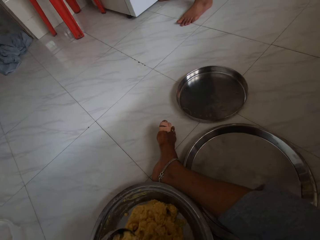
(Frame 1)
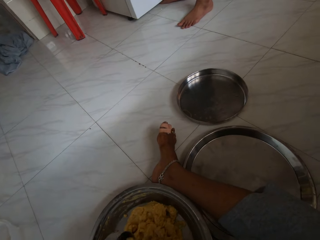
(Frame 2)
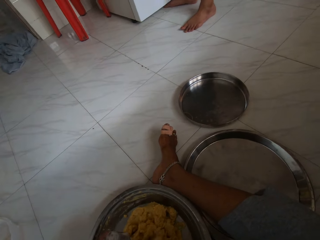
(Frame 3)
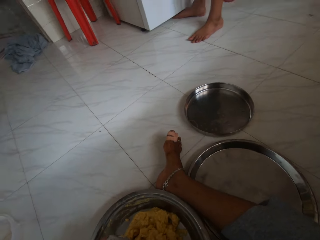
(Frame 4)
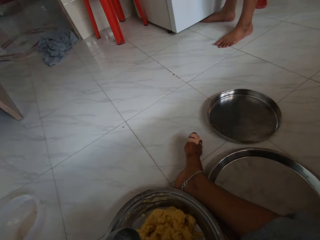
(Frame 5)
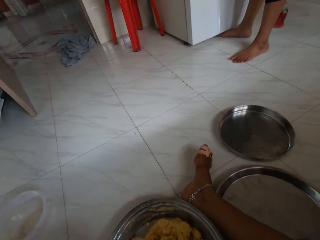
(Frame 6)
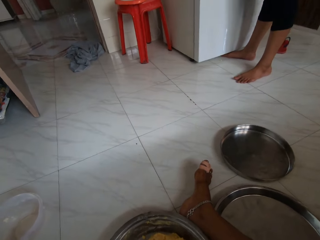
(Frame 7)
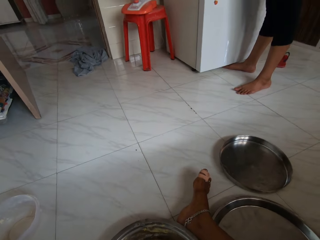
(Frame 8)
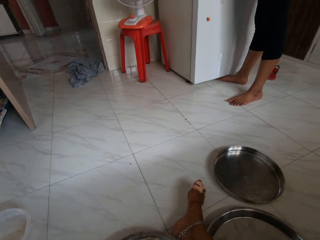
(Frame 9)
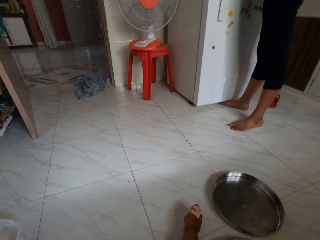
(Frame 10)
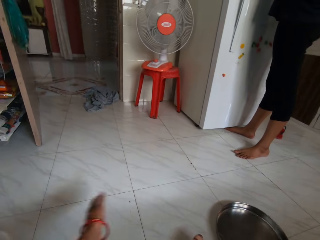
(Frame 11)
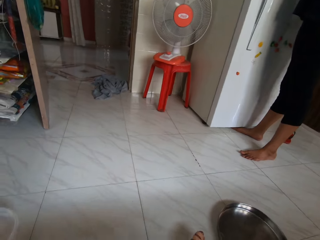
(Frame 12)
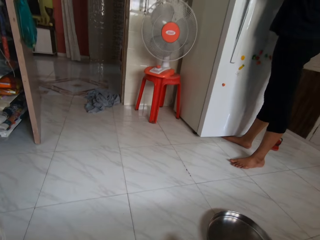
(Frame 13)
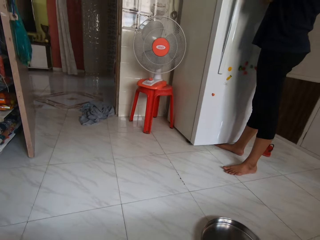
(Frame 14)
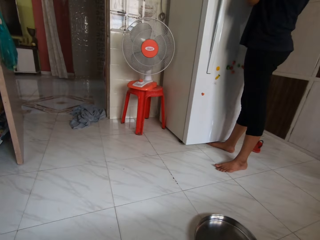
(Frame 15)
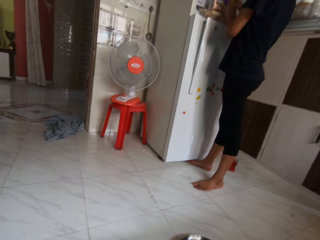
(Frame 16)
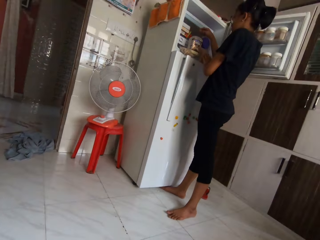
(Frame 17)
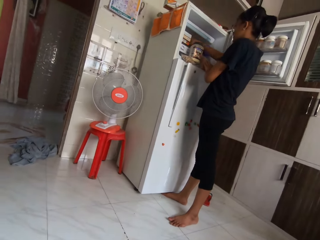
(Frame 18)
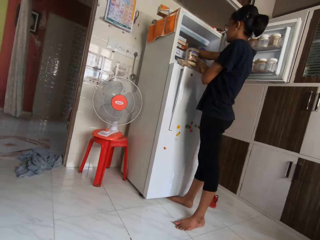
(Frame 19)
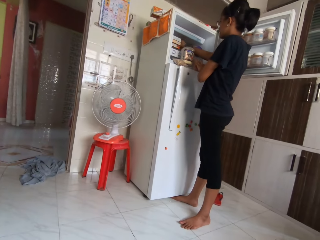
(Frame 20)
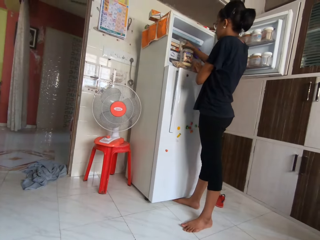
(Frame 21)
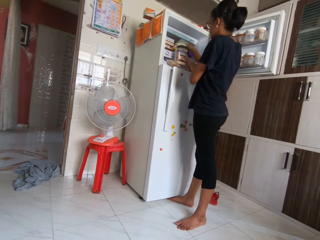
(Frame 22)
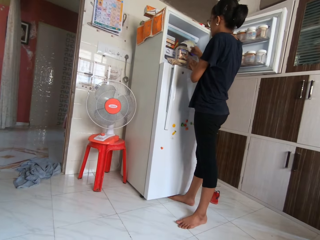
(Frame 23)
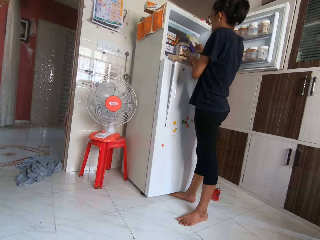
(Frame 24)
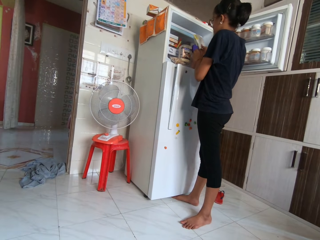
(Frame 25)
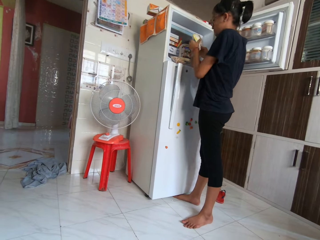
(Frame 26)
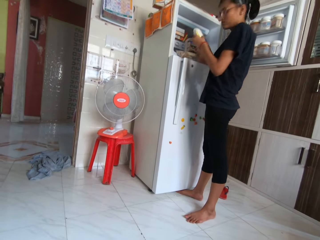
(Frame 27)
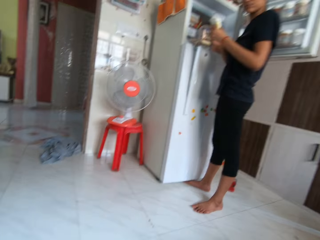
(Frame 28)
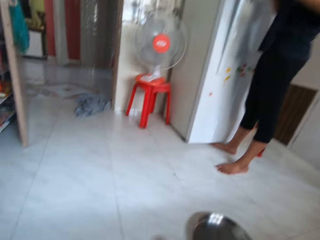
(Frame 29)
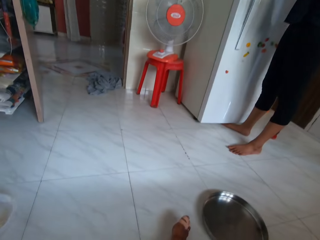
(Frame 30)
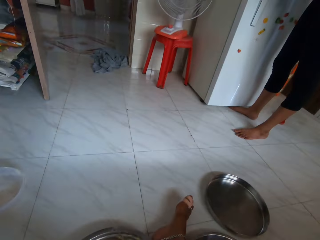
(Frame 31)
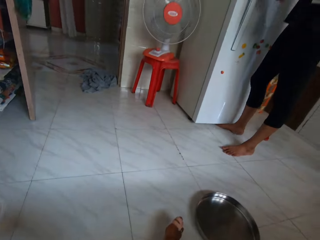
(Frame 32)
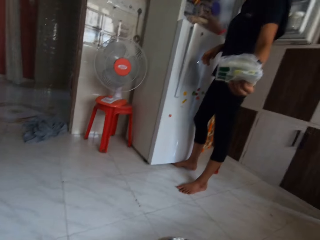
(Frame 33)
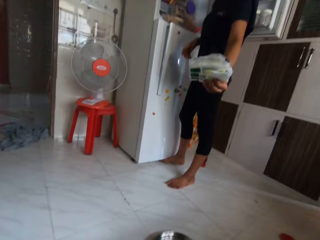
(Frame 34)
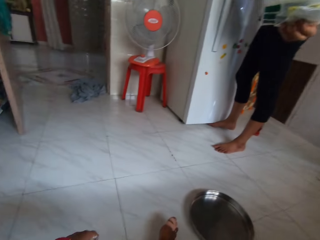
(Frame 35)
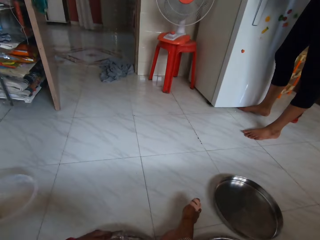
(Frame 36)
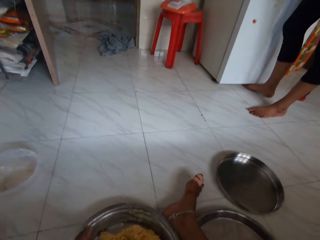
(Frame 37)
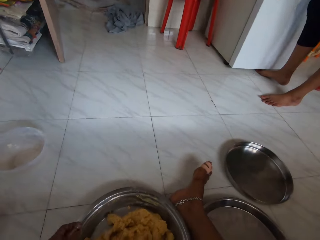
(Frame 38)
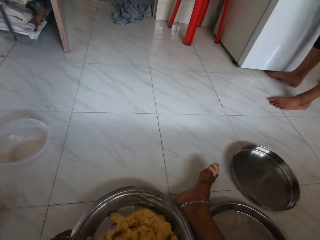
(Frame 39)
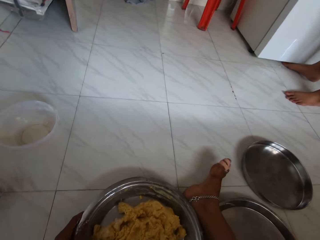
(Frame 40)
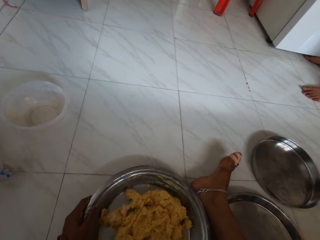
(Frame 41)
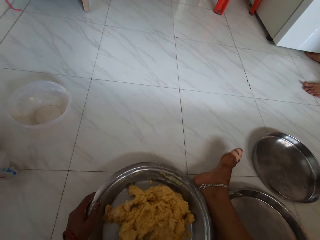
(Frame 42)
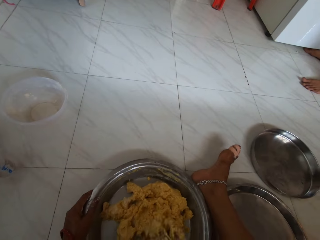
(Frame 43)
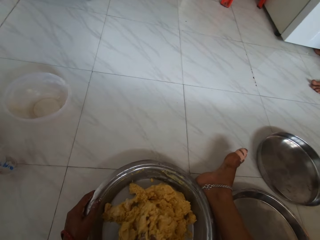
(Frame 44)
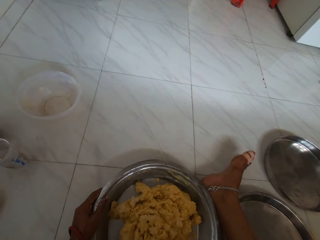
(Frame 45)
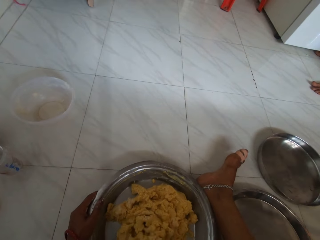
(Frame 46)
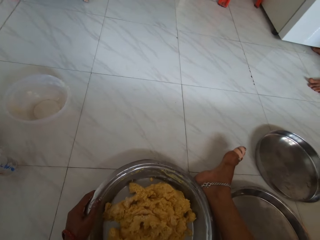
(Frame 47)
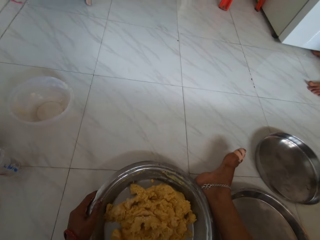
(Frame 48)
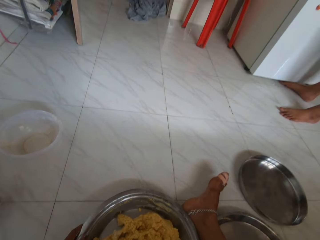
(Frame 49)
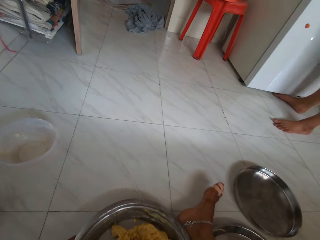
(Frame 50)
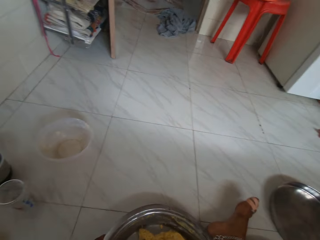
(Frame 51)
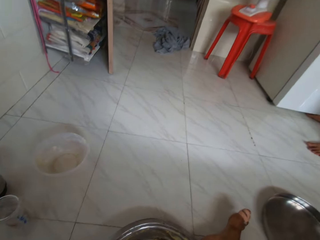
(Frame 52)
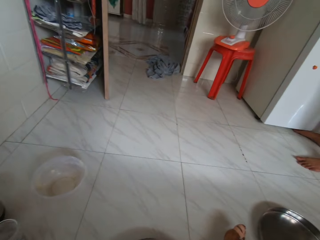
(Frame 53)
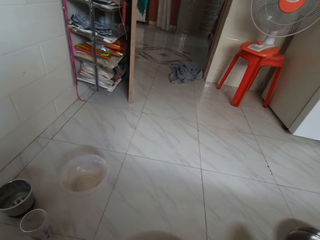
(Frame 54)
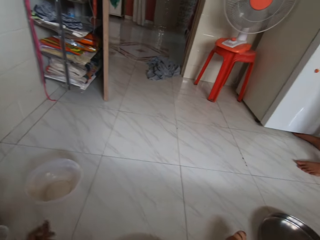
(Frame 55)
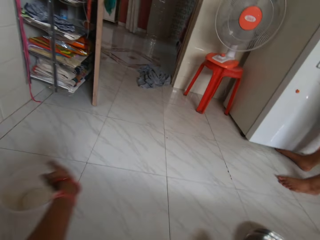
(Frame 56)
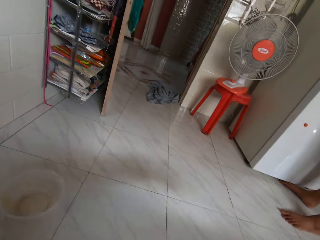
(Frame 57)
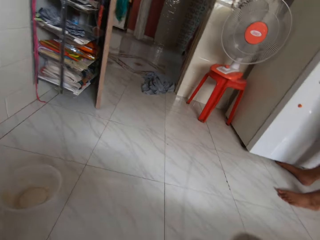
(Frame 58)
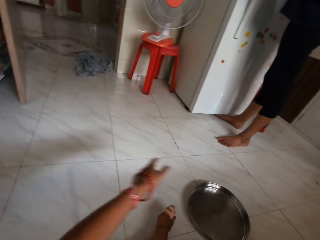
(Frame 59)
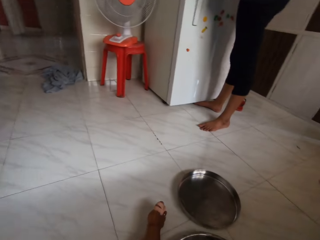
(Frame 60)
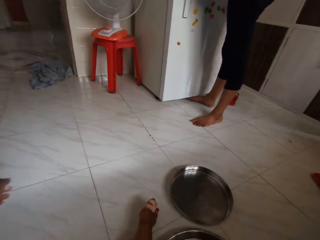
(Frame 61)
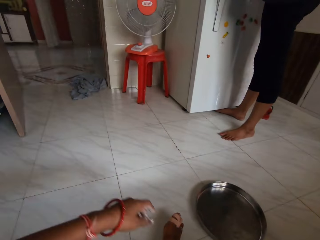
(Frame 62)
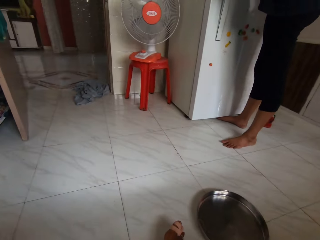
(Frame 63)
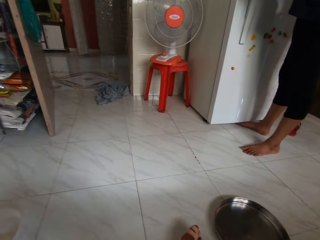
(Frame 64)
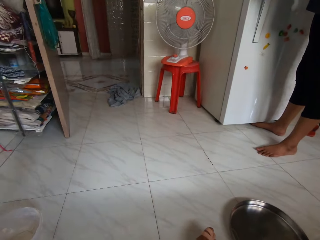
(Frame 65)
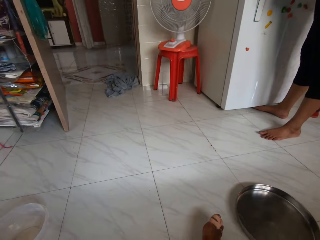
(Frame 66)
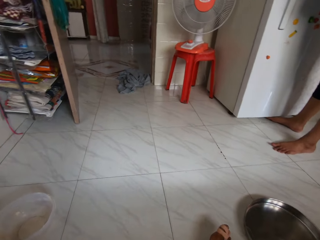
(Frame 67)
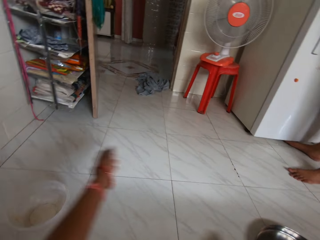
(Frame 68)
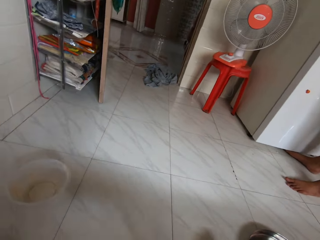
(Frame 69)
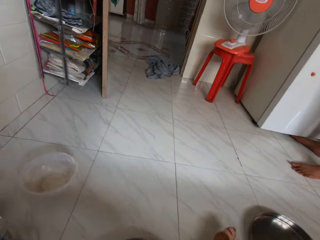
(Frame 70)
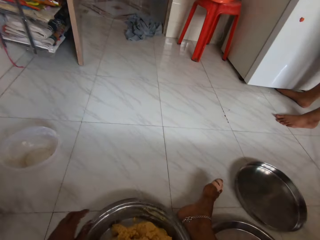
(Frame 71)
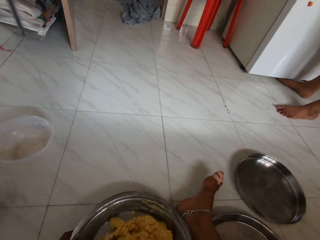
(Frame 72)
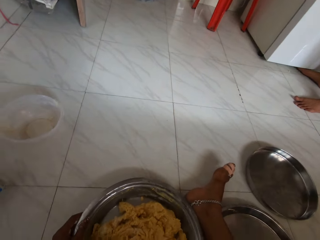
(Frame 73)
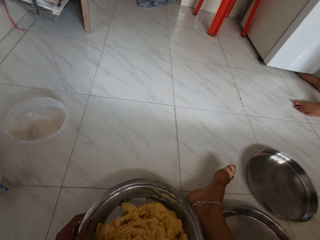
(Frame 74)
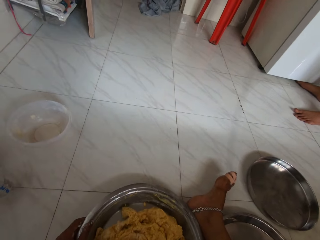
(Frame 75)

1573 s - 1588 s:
The camera wearer drops the aluminum container in her left hand on the ground. She waves her left hand over the dough in the tray on the ground. The lady picks a sachet in the refrigerator with her right hand. She arranges the fridge, passes the sachet in her right hand to her left hand, and points the sachet in her left hand towards the camera wearer. The camera wearer kneads the dough in the tray with her right hand. She mixes the flour. She waves her left hand over the tray.

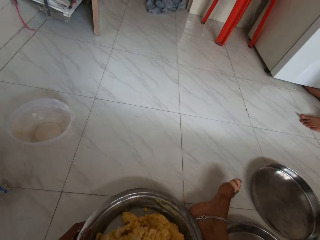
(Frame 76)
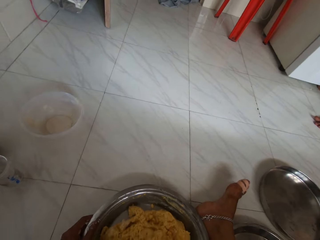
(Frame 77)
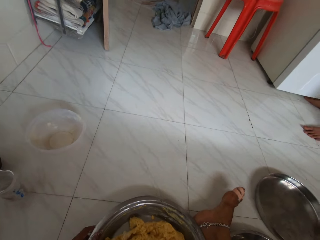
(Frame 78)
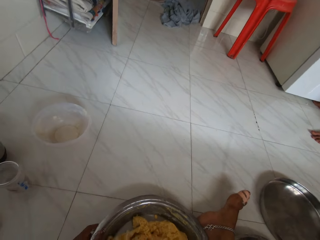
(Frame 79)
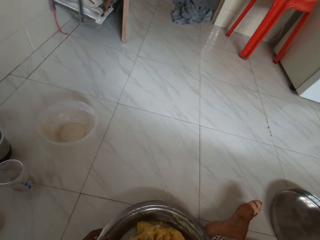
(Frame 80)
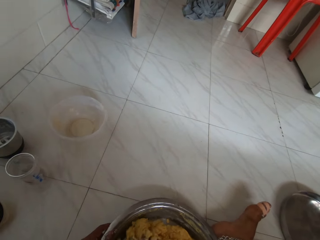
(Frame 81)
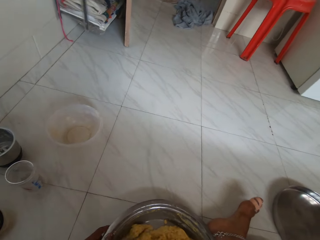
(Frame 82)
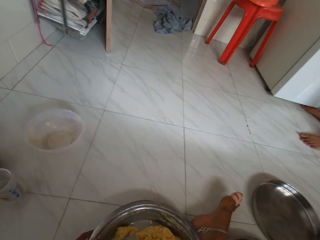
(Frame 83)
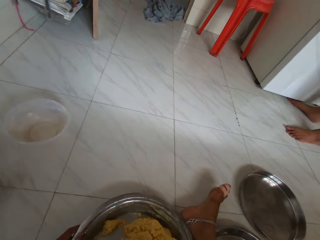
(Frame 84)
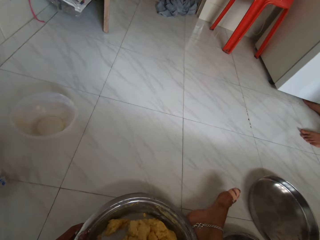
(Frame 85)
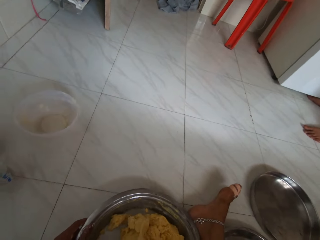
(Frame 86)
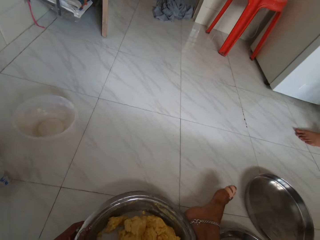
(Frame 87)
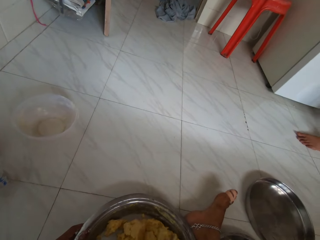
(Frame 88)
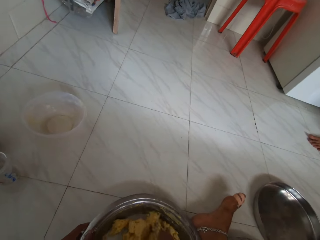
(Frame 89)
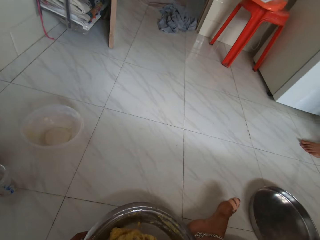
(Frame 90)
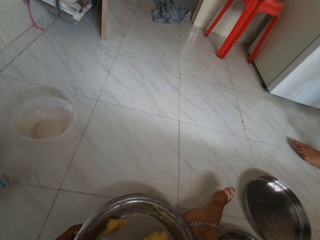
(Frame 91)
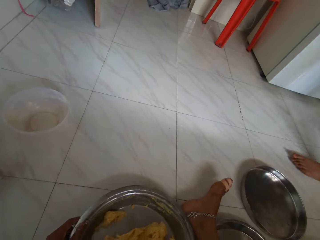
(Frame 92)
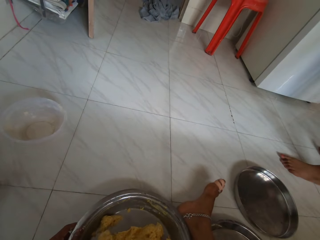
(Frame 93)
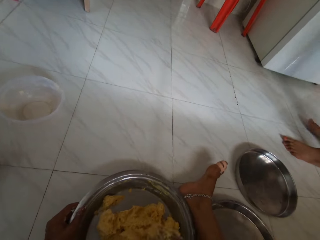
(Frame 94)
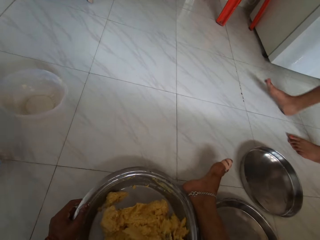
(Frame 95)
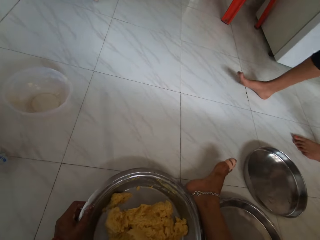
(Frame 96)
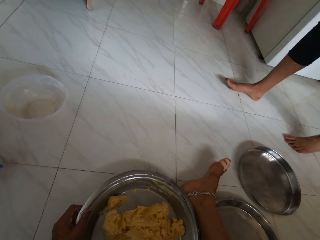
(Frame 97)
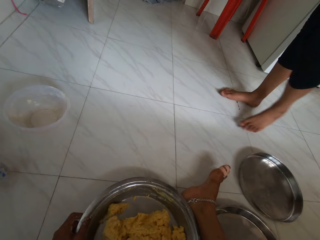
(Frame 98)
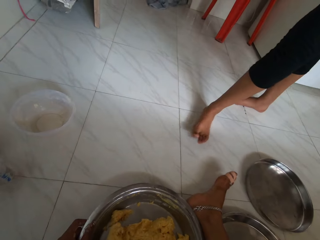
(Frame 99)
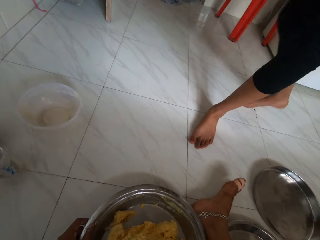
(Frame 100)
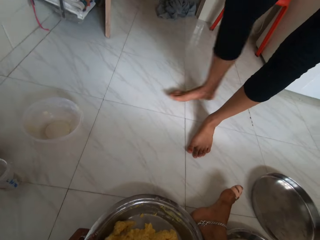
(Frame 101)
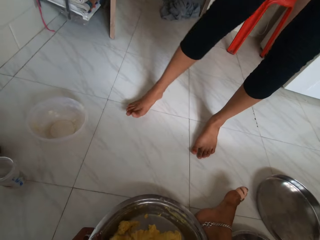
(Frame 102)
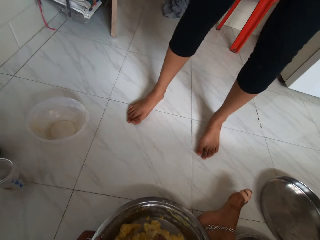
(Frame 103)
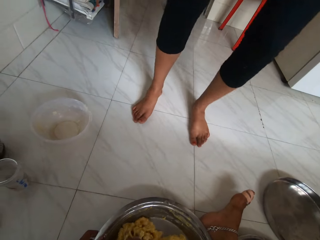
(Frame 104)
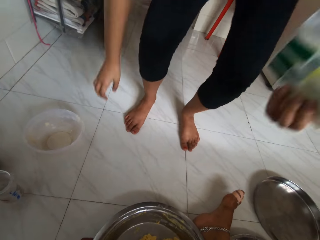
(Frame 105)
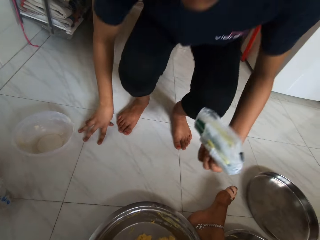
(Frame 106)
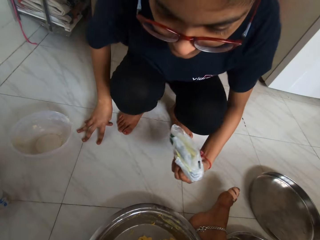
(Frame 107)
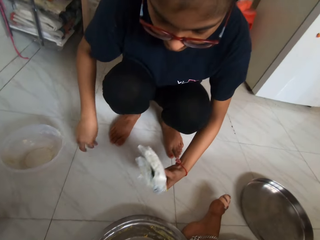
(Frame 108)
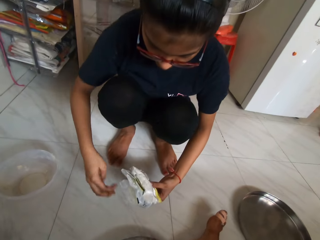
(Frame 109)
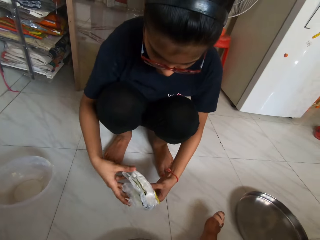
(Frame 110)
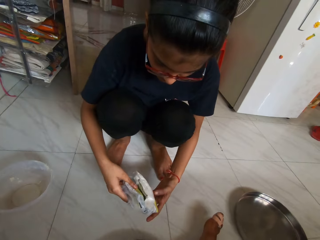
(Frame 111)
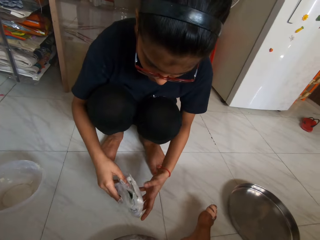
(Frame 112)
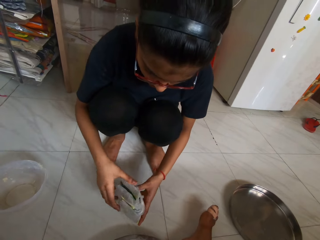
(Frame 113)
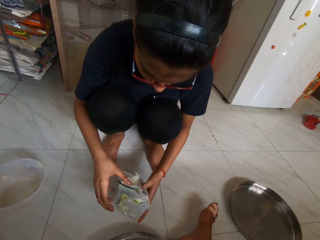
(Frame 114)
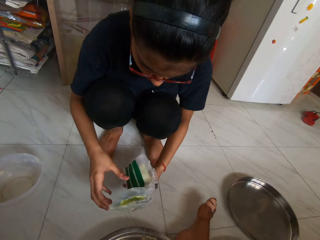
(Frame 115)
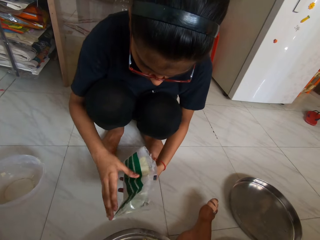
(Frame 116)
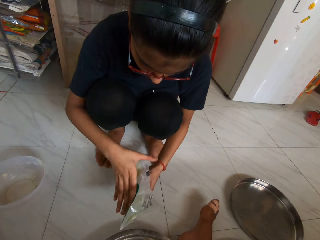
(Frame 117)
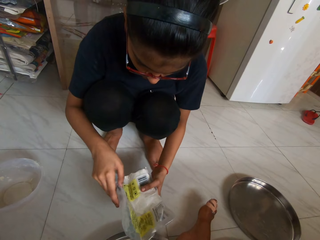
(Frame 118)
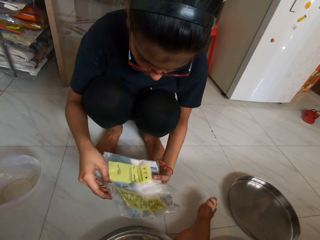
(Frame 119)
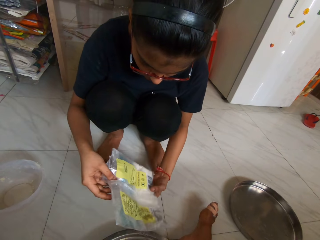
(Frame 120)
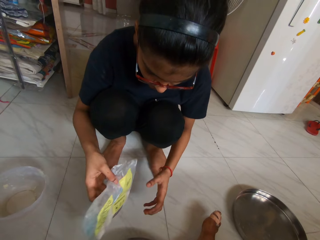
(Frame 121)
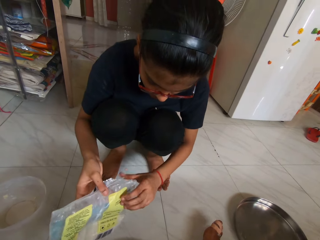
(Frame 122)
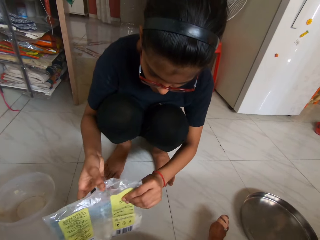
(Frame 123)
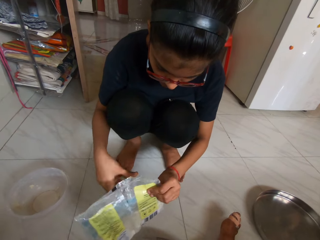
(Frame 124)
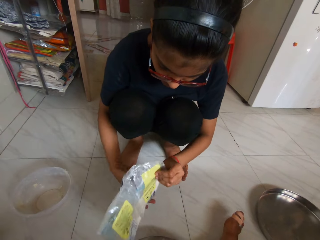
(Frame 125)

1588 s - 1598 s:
The lady walks towards the camera wearer. She opens the sachet with both hands and squats down.
